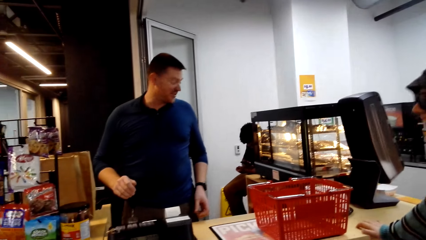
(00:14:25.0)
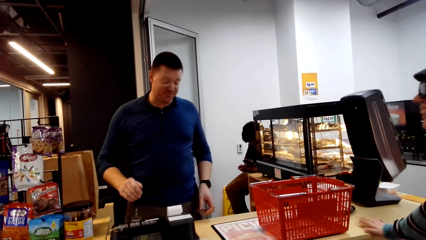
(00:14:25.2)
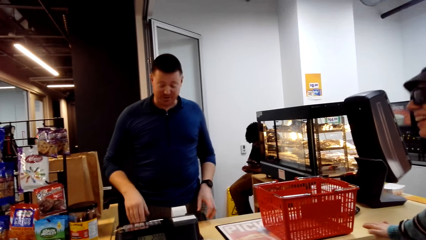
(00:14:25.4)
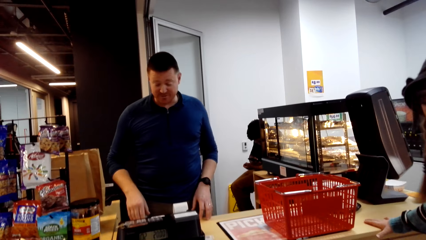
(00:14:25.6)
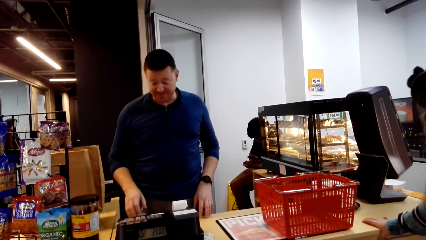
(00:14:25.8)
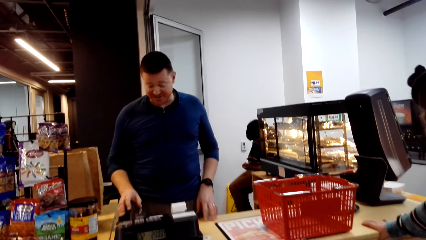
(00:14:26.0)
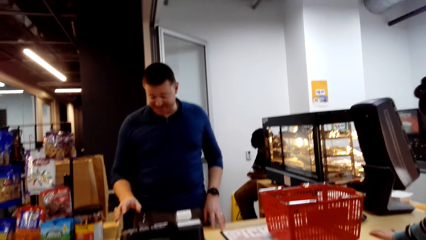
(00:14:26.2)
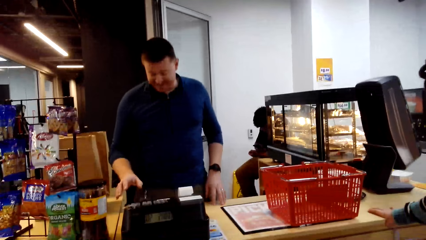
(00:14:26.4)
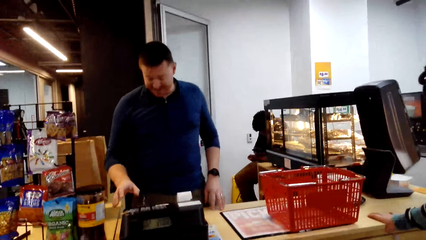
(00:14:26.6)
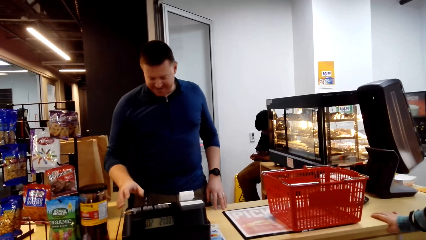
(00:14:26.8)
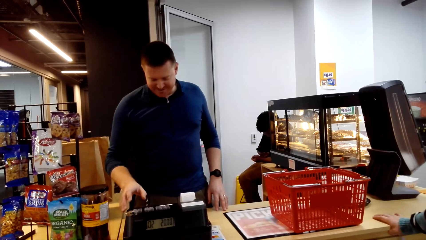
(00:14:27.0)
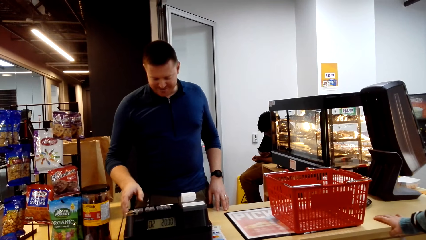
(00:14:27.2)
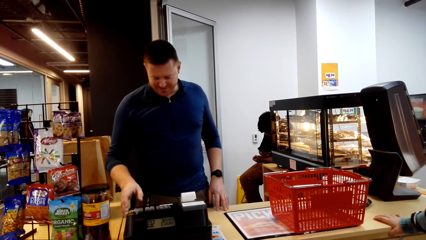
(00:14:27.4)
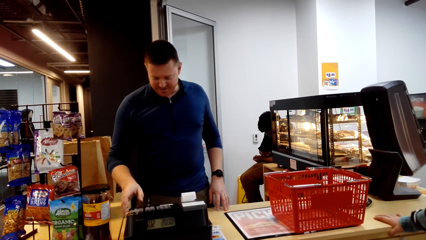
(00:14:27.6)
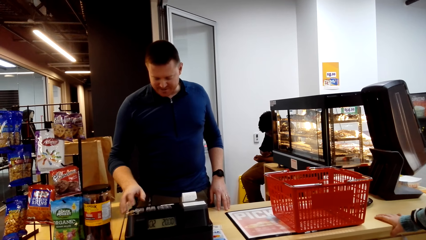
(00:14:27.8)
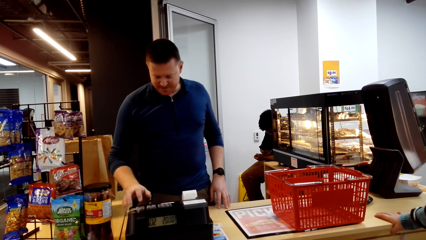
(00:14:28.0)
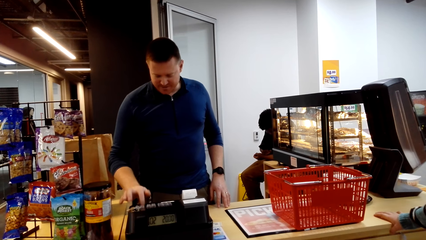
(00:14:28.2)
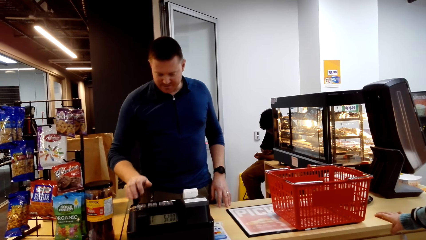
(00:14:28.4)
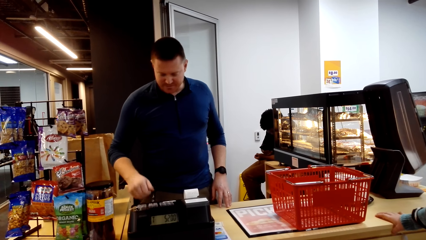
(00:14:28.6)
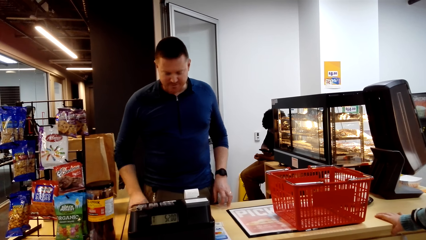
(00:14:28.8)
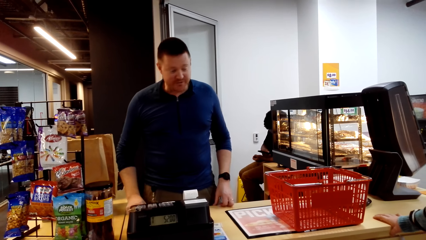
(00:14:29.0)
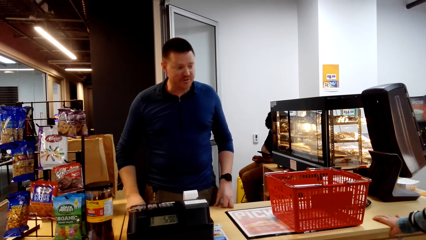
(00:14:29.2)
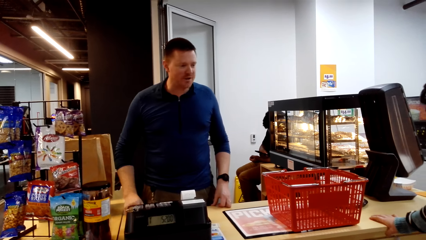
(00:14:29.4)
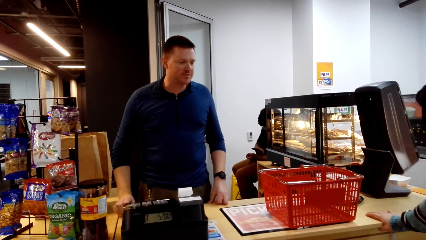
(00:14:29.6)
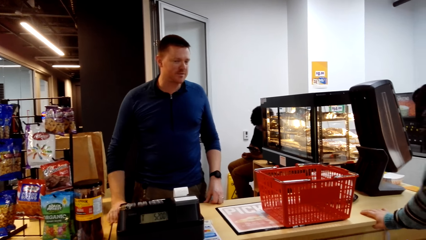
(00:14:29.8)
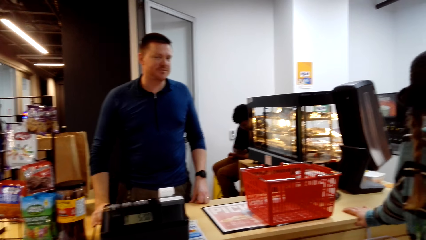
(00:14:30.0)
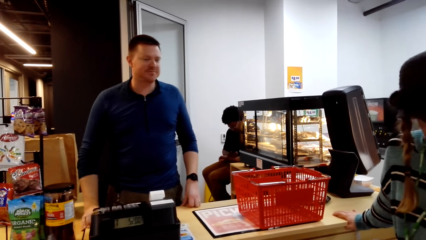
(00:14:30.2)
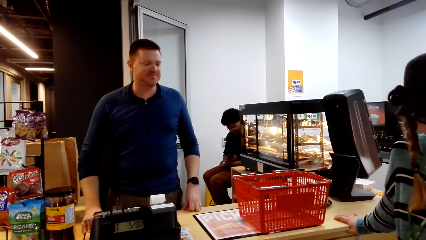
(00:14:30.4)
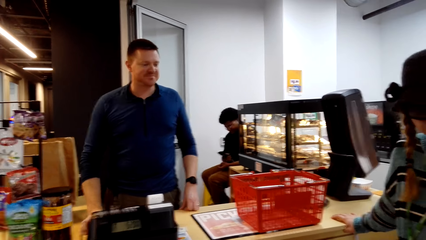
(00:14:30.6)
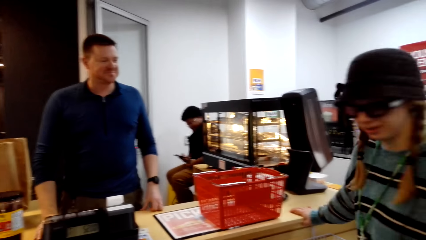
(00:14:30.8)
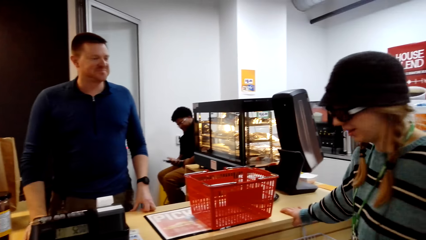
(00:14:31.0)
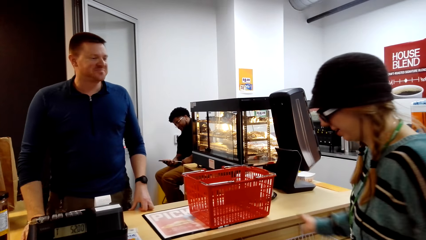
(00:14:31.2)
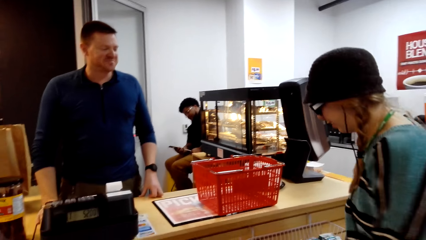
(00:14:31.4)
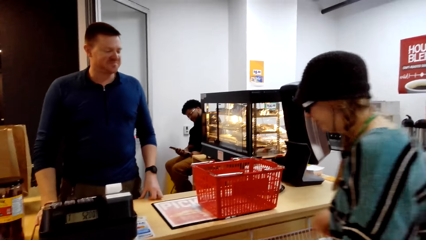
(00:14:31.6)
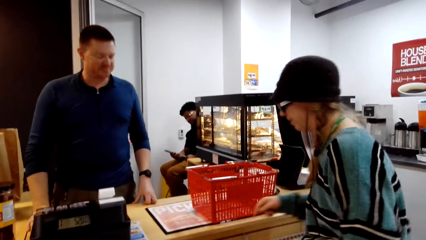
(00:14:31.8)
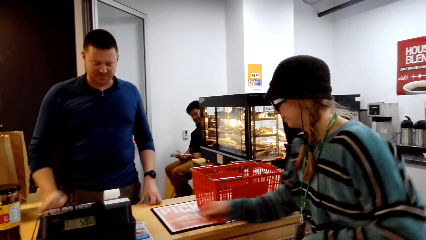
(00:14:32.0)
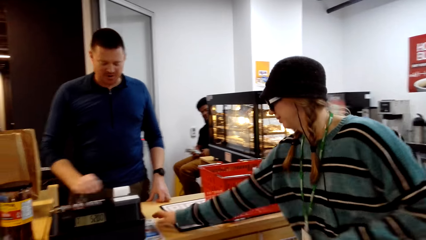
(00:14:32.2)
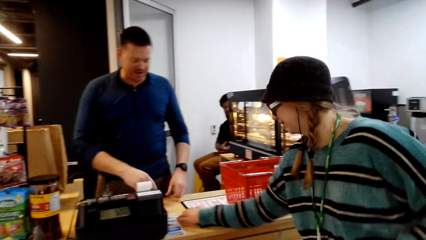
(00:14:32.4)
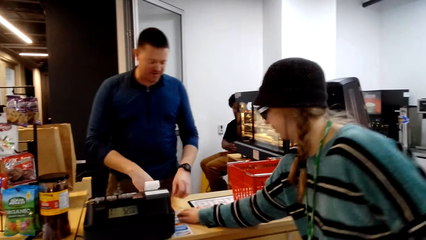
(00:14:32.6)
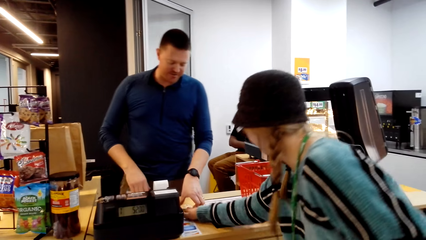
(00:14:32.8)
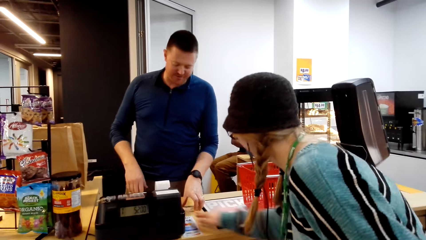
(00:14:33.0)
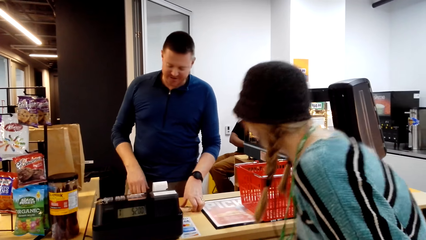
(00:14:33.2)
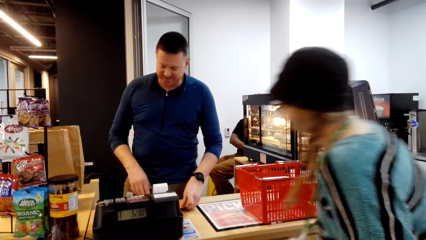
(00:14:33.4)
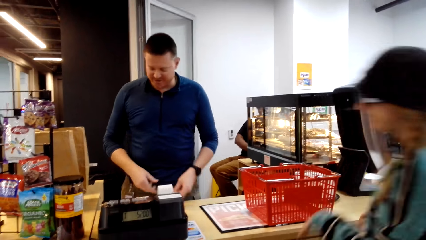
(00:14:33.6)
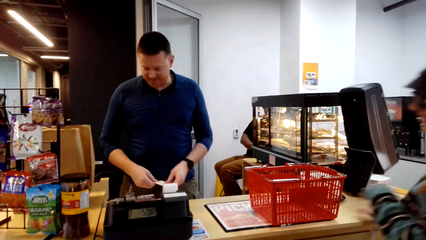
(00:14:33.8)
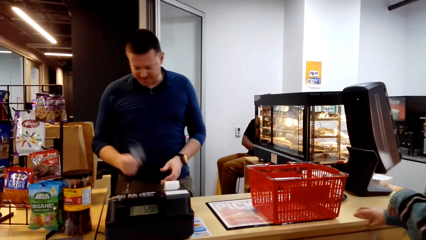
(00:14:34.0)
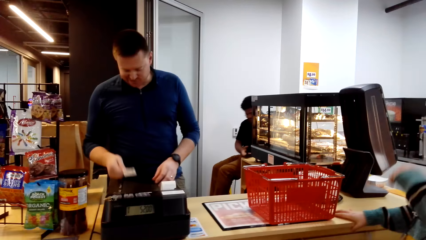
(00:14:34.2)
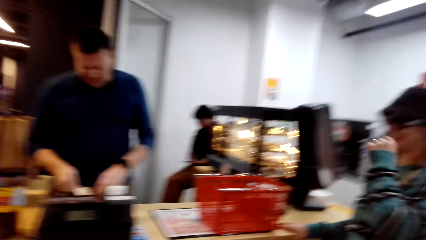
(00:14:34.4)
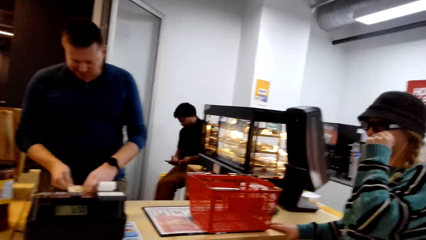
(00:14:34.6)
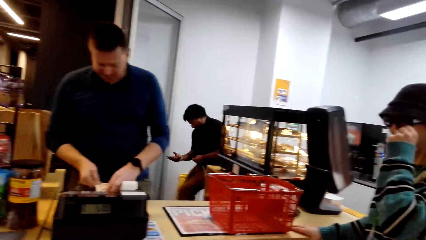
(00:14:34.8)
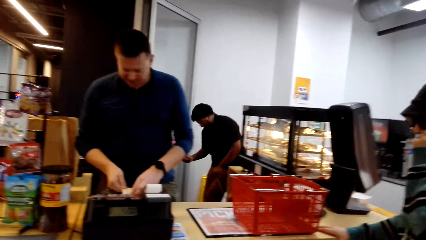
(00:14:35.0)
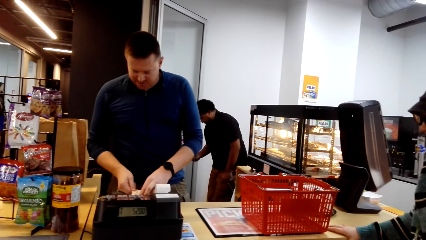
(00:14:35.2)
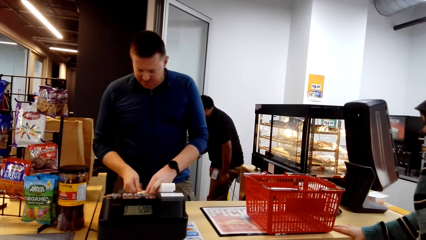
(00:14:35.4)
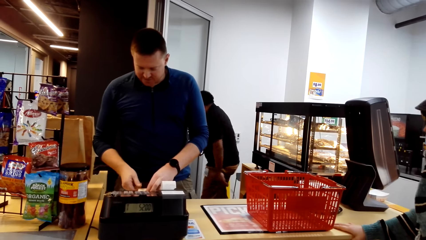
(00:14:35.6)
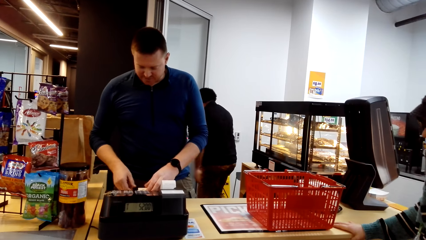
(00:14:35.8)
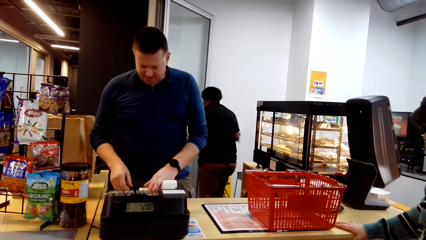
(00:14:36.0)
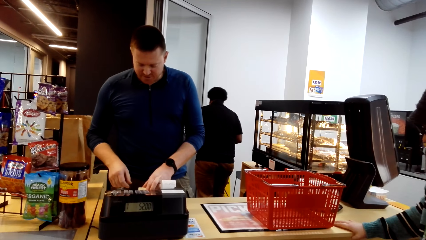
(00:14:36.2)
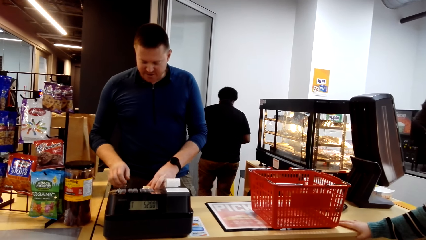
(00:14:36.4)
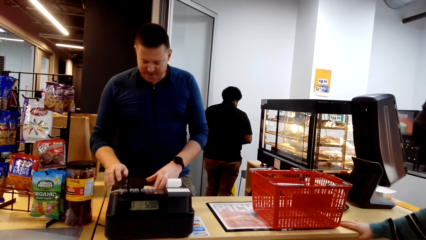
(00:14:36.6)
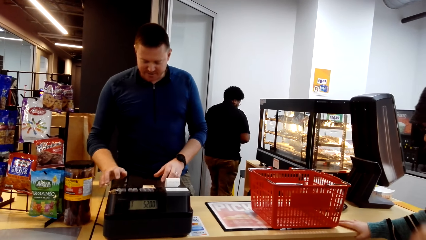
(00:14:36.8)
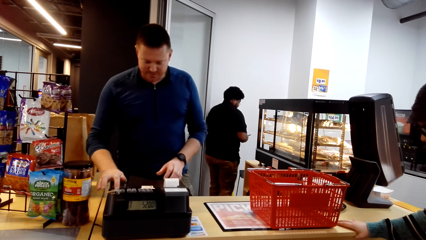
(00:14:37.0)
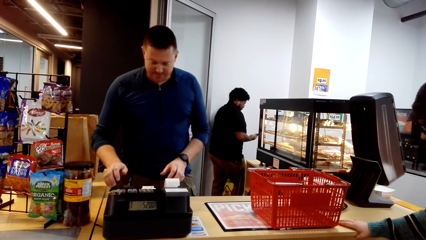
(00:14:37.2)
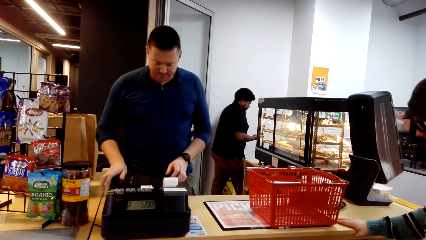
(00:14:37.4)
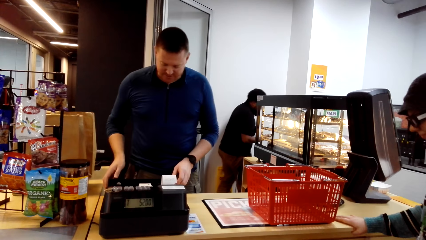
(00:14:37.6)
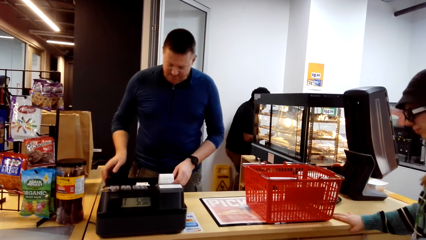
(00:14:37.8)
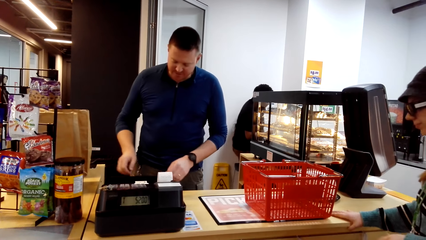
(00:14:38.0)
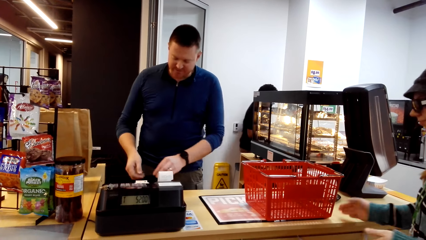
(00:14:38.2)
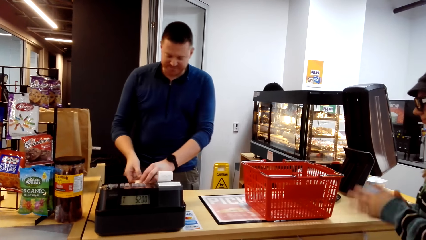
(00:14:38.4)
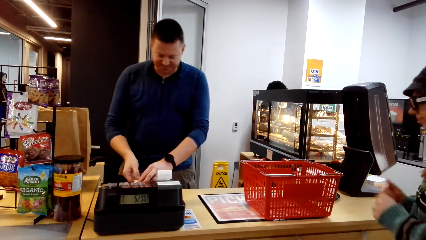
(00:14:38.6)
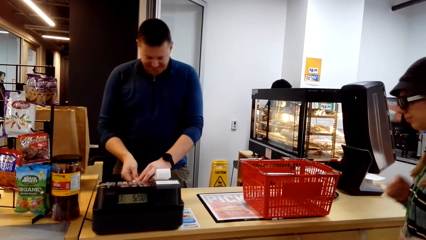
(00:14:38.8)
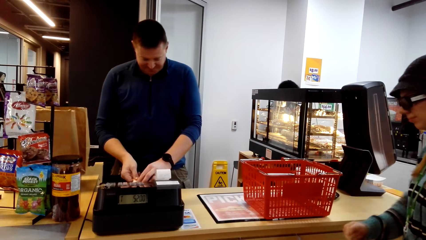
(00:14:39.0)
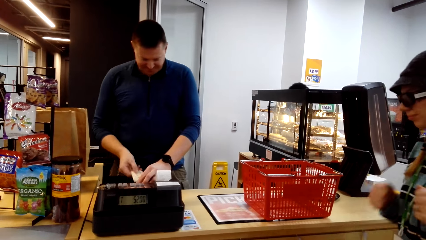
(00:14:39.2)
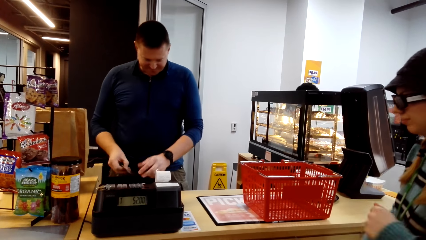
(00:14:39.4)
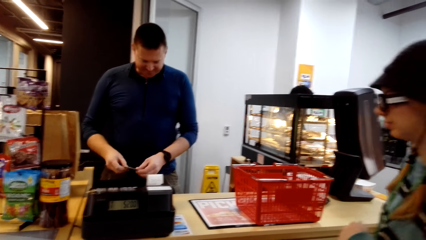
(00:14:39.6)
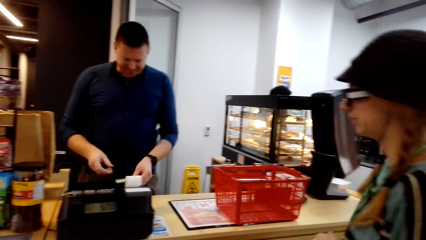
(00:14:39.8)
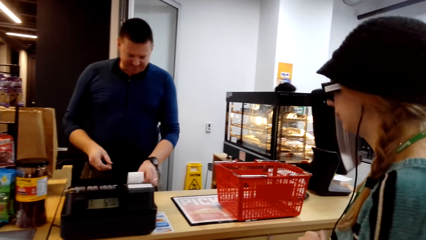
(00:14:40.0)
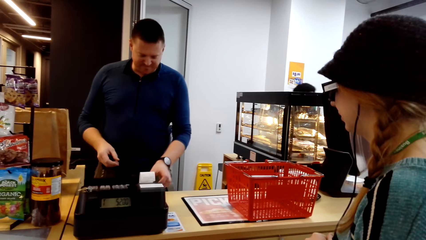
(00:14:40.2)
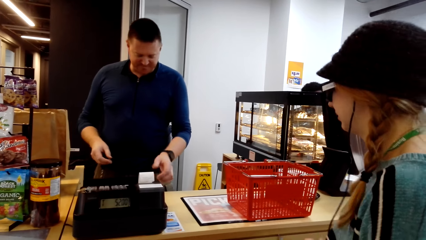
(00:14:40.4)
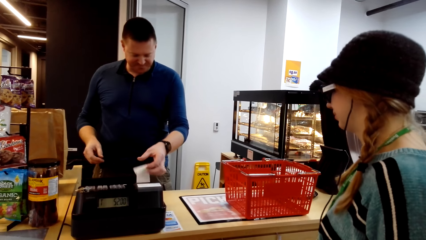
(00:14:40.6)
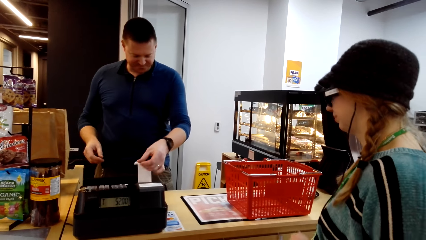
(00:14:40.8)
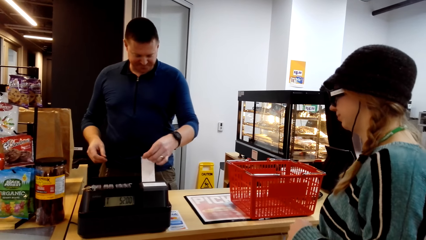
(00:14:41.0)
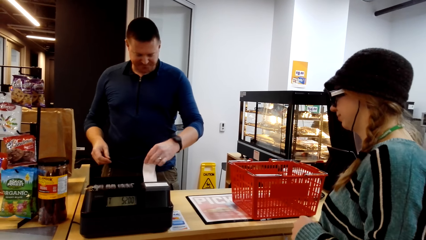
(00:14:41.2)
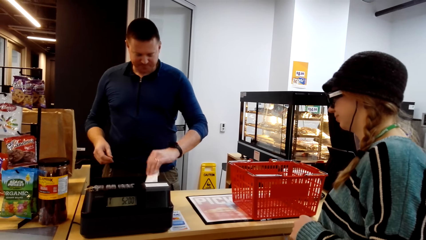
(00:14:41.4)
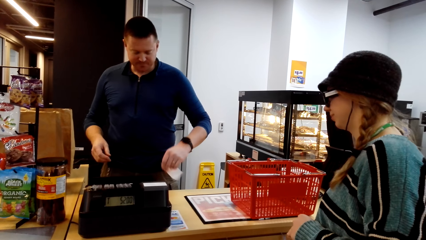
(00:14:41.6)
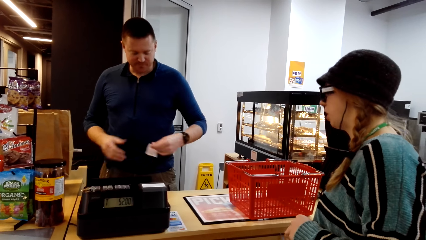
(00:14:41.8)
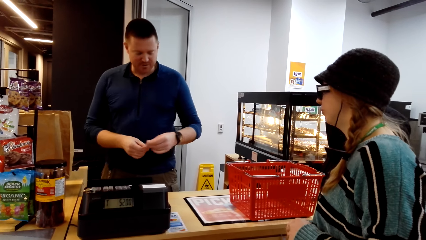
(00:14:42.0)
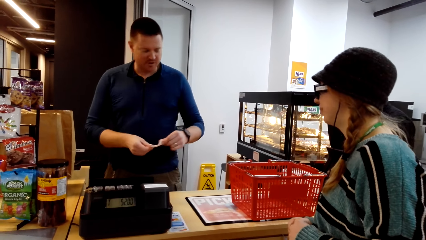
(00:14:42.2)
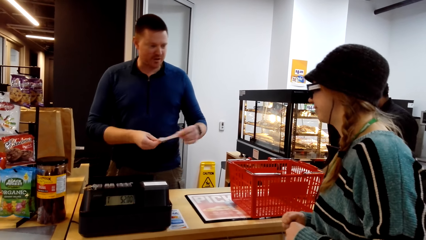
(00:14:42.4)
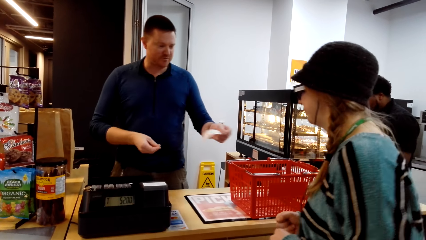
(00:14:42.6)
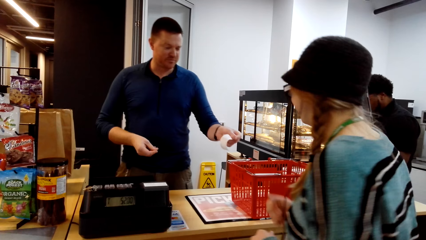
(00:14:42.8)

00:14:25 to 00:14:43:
A man converses. A woman puts the card on the table. She stretches her hand. The man takes the card. He puts the card on the cash register, inserts the card, removes the card and puts down the card. He cuts the receipt.
